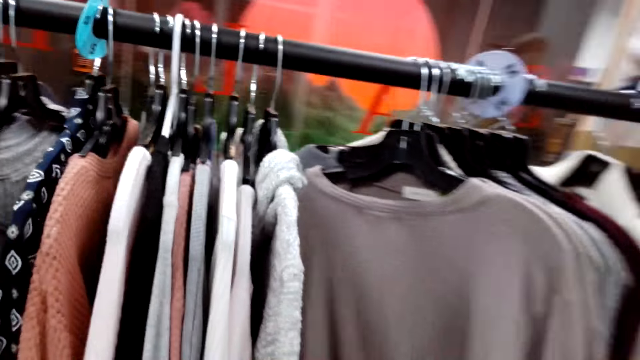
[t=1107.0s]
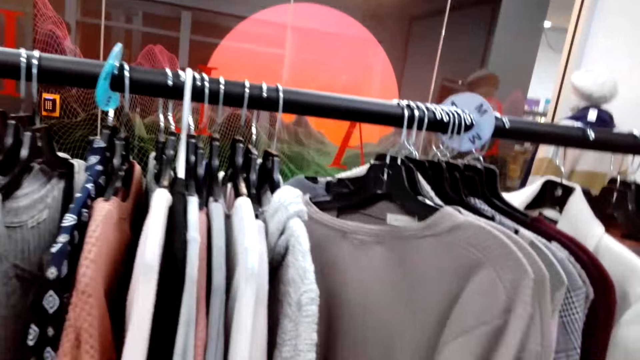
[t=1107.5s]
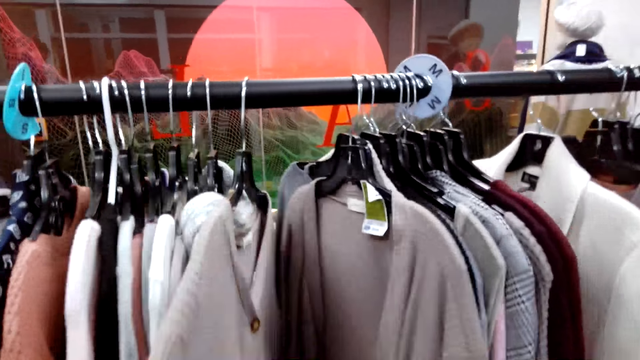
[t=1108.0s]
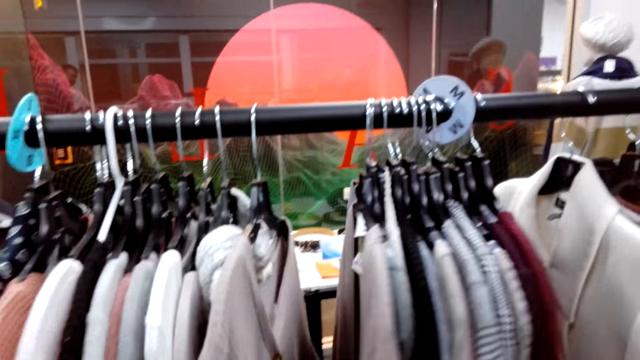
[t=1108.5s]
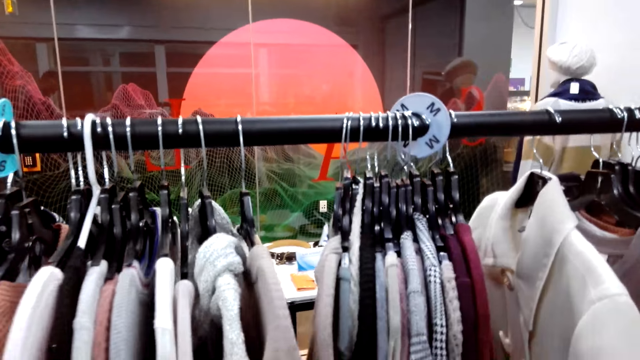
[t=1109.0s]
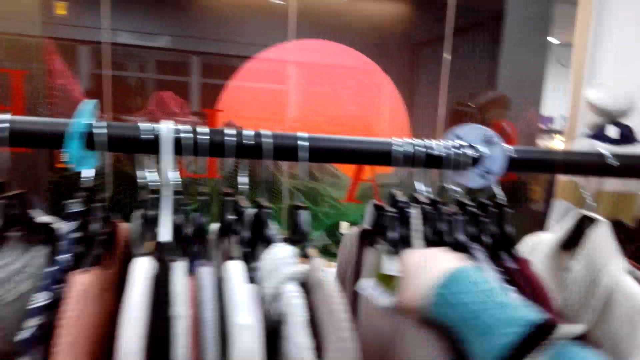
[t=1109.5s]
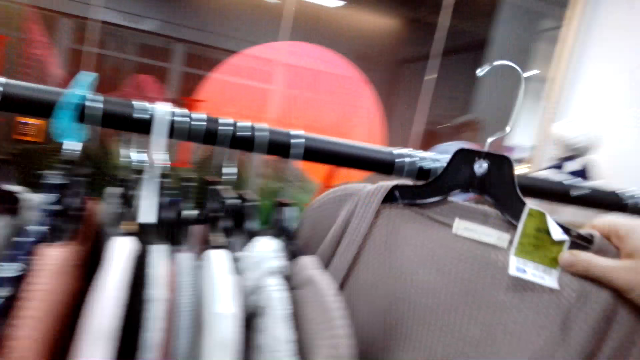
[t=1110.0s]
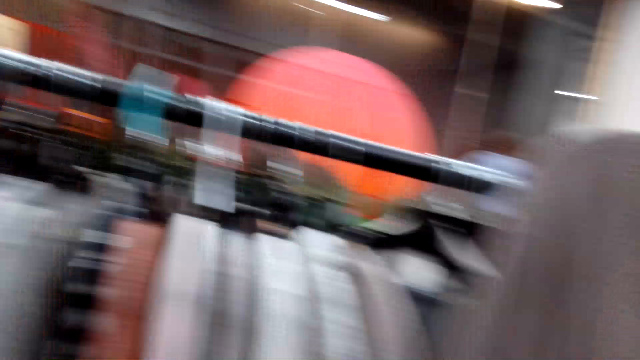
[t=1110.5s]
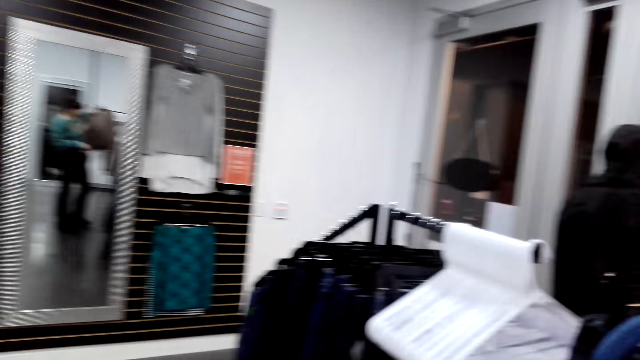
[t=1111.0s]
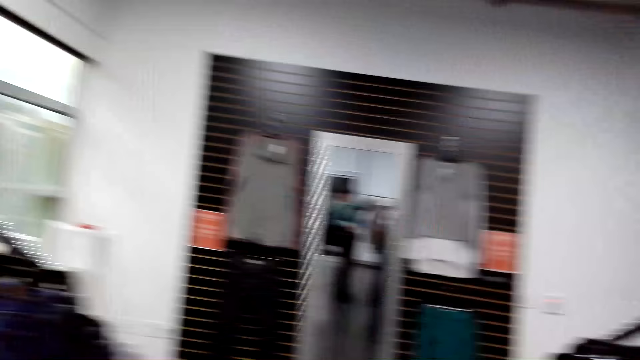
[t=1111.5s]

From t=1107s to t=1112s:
The camera wearer removes a sweater or cloth from the hanging display. They hold the cloth.

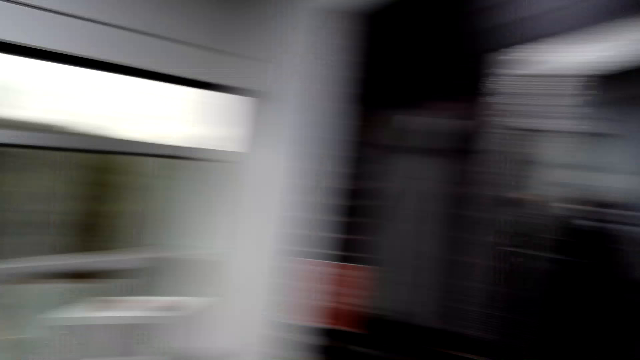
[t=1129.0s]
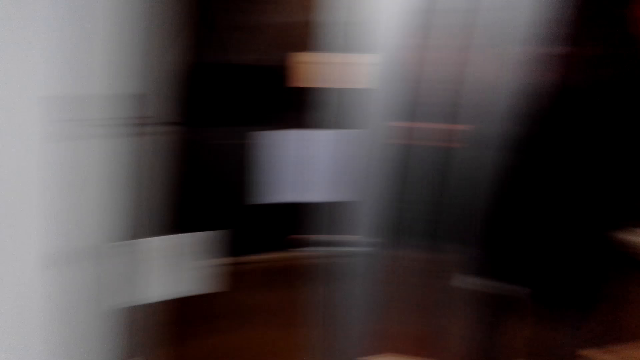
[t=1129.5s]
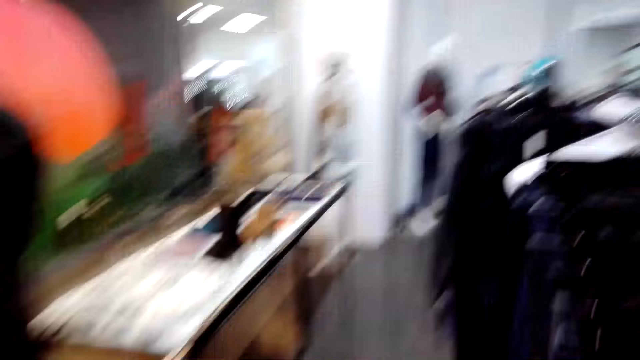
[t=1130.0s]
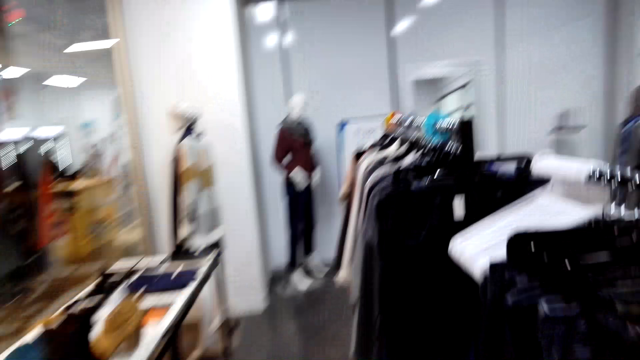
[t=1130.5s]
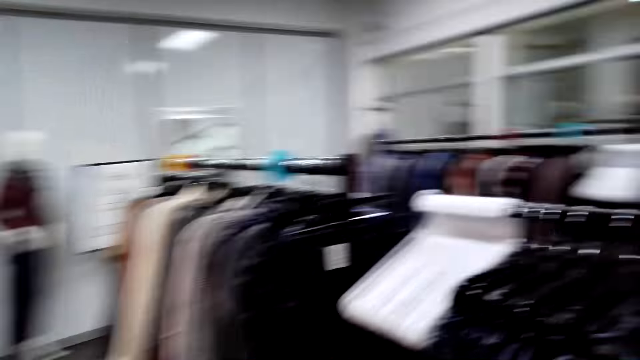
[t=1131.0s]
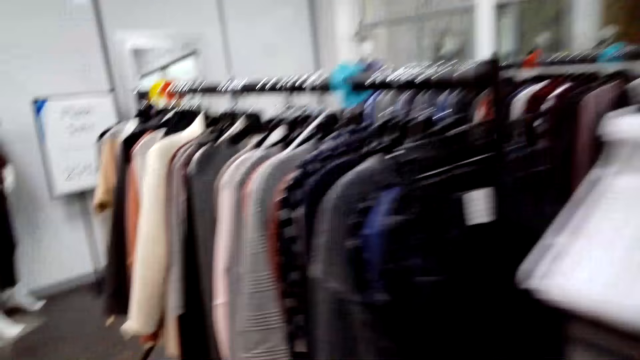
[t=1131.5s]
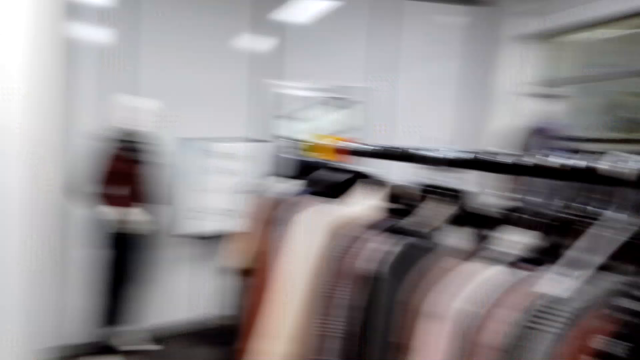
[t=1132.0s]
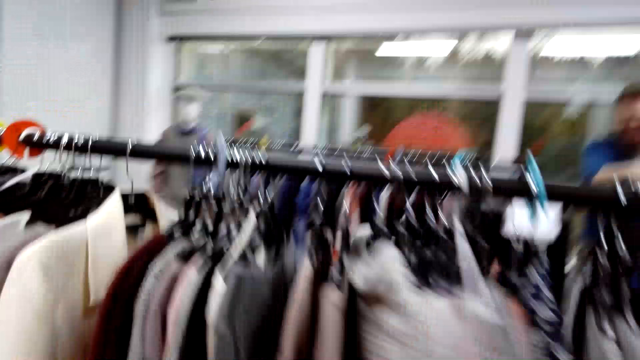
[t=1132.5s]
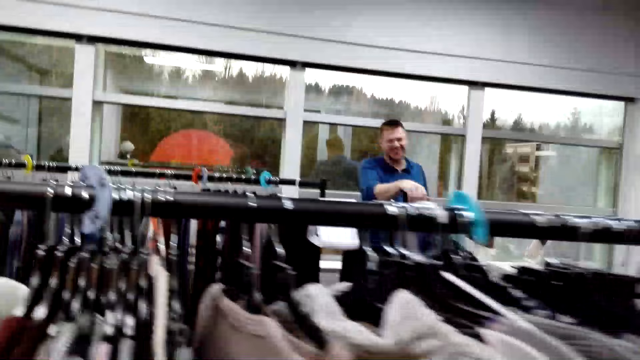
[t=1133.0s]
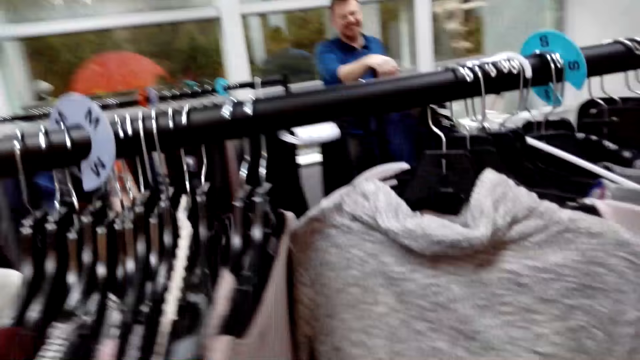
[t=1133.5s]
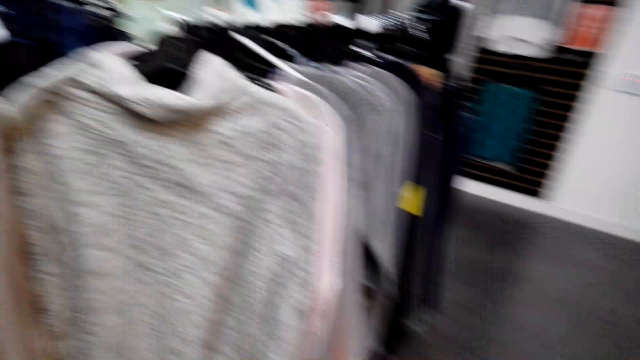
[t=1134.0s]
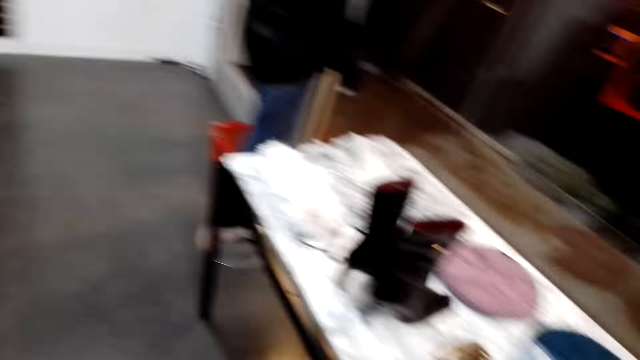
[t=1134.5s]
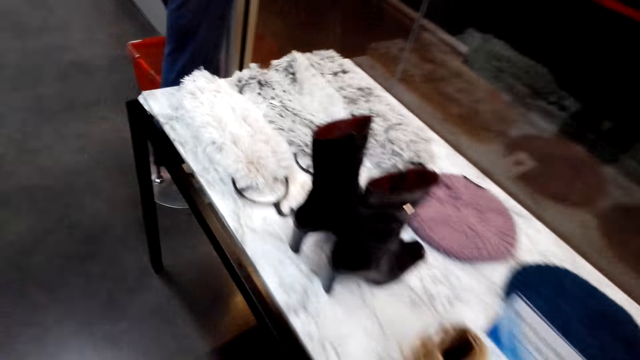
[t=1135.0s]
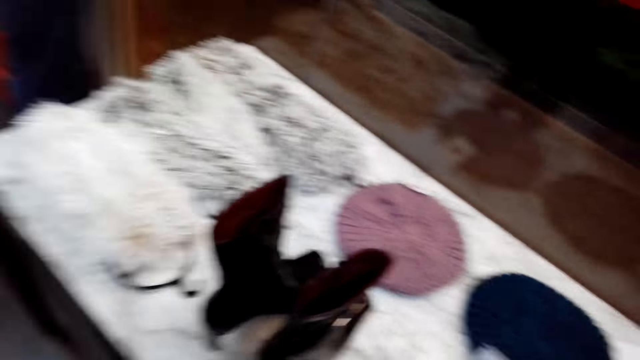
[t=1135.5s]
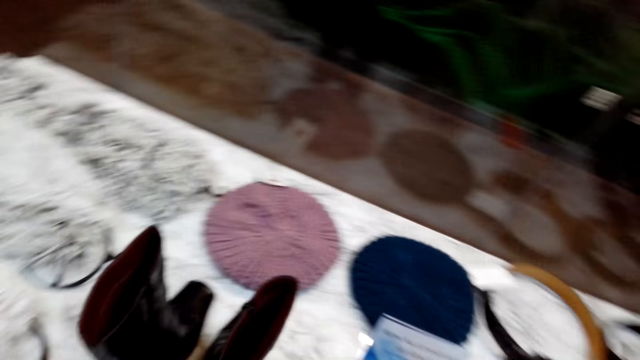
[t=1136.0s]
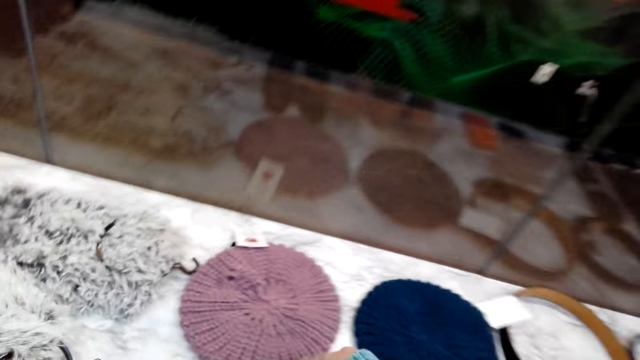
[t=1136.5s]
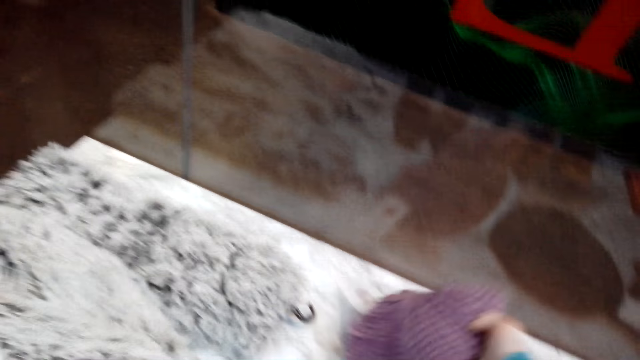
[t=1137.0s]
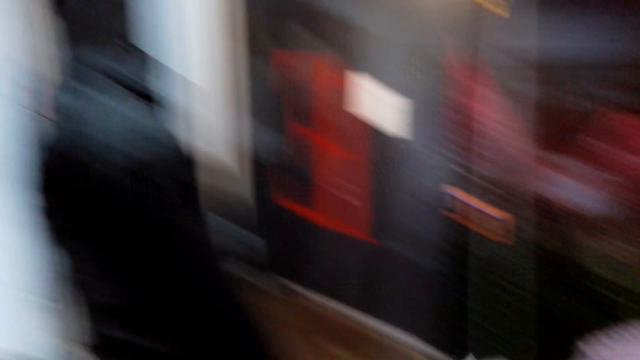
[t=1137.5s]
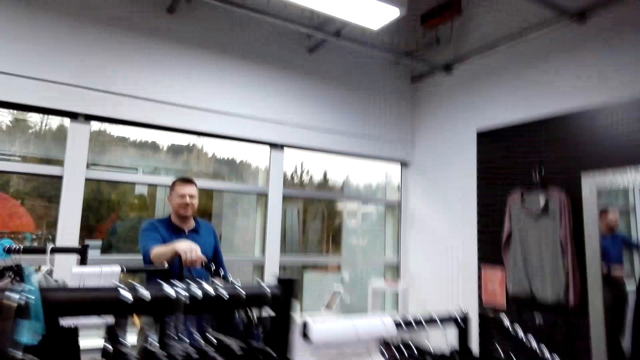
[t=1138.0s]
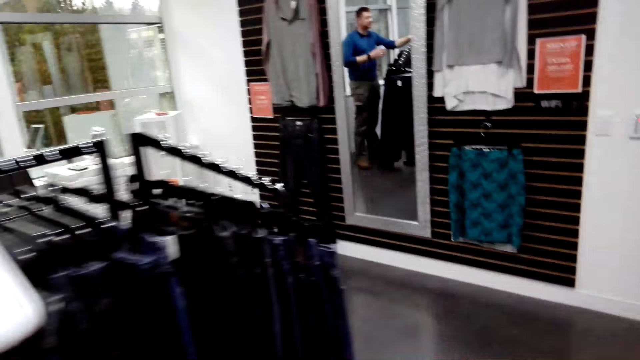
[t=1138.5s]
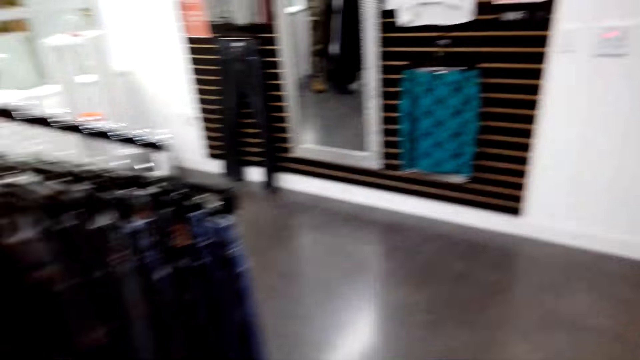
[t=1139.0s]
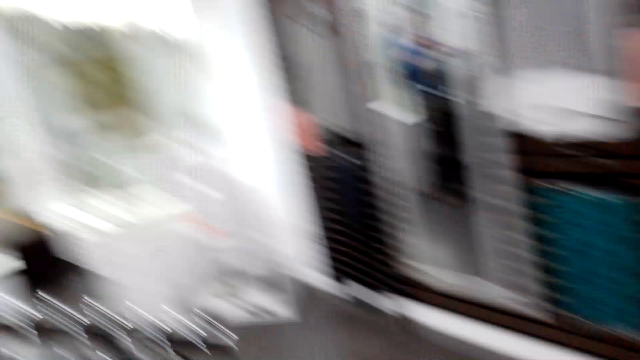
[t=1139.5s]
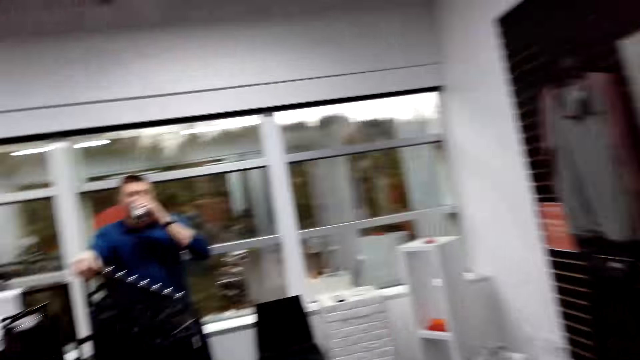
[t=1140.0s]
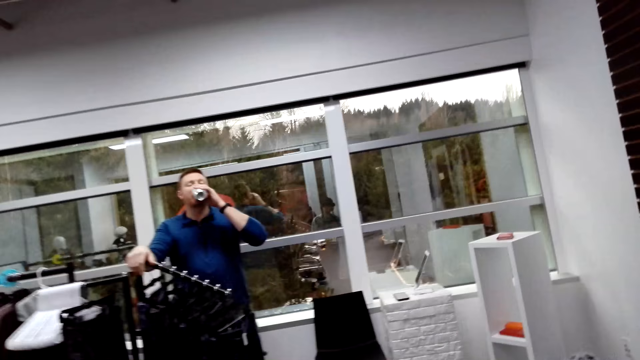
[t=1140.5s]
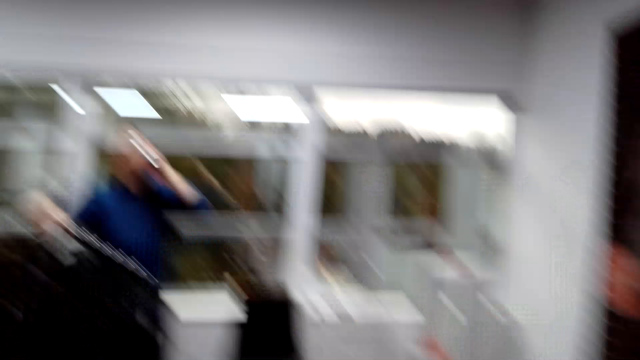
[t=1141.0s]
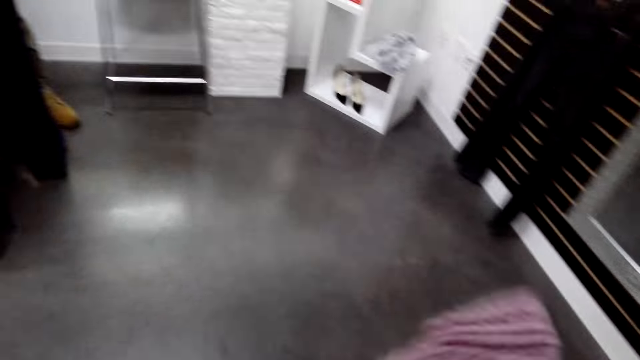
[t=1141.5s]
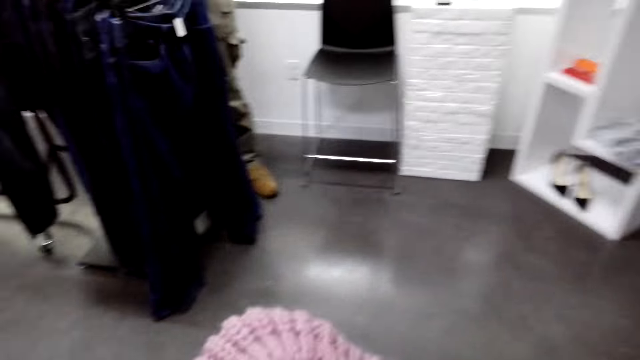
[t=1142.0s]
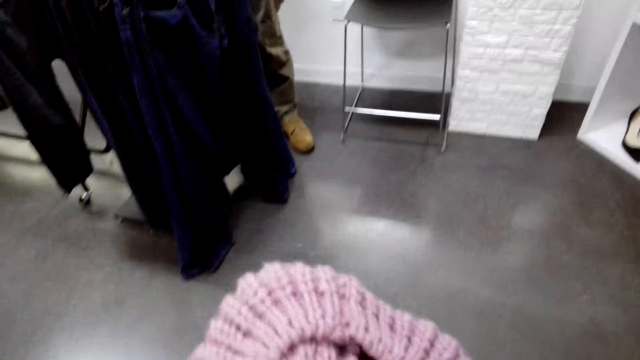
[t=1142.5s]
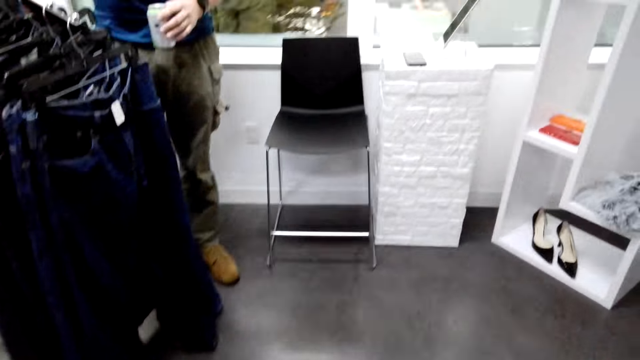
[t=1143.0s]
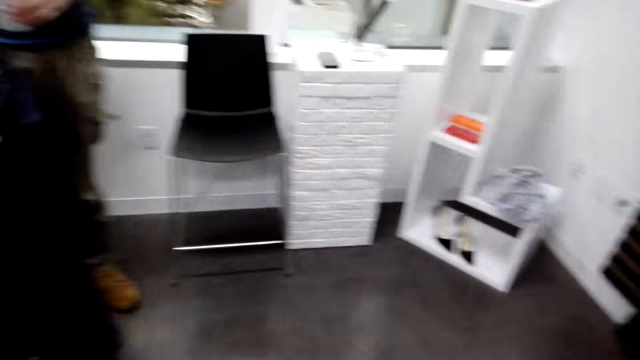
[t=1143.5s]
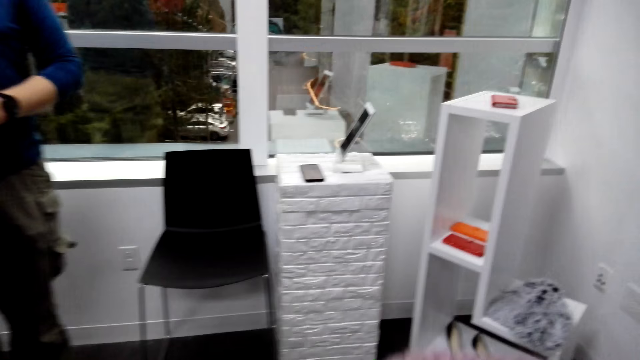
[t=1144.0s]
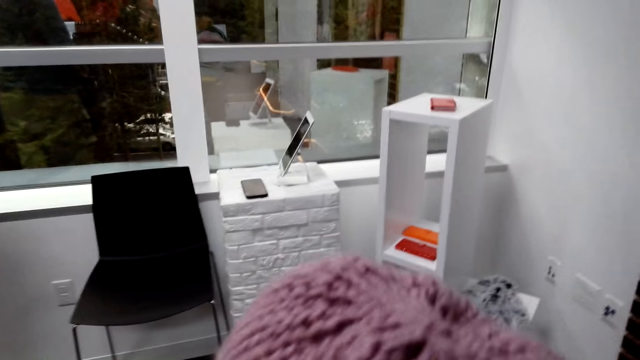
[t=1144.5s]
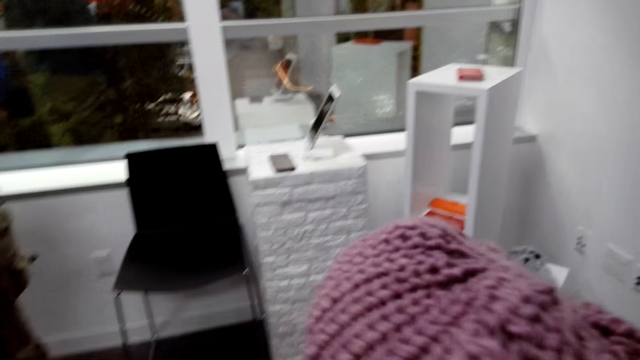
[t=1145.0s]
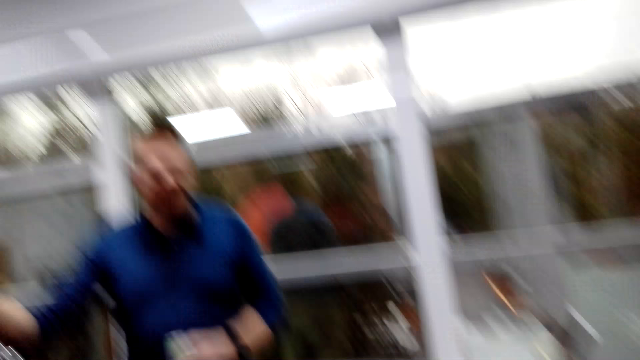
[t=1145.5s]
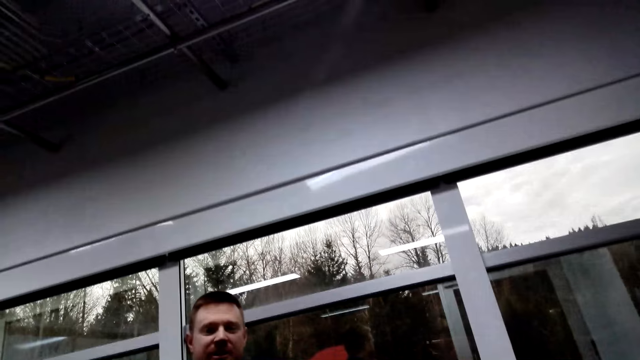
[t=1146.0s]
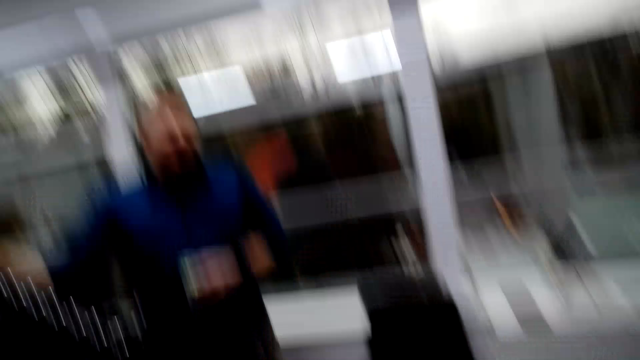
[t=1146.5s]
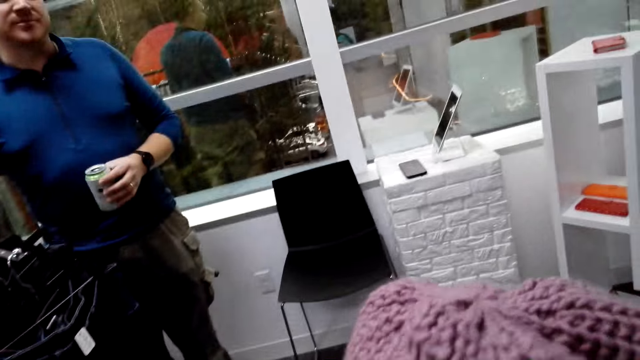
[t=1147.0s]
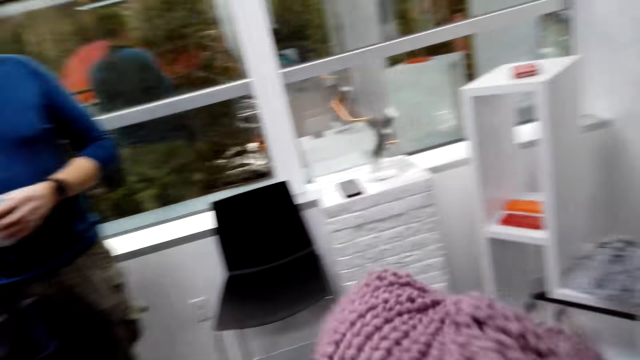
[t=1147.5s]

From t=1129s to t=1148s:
The camera wearer walks around. They pick up a beanie or hat. They walk in the room. A man takes the drink. The camera wearer holds the beanie. They check the hat. They walk in the room.
